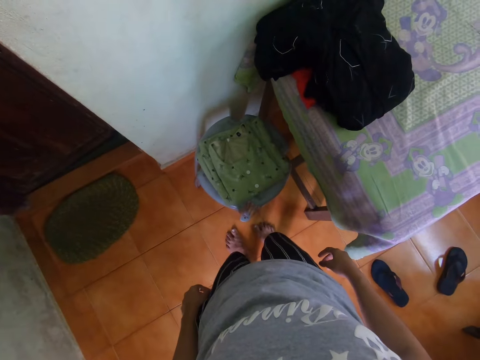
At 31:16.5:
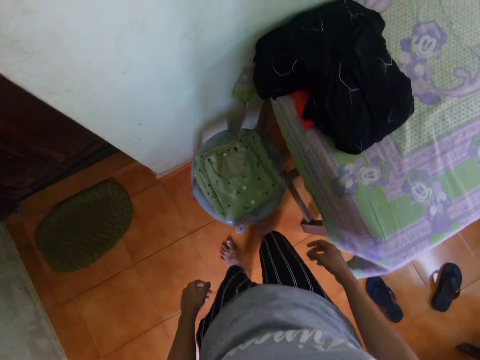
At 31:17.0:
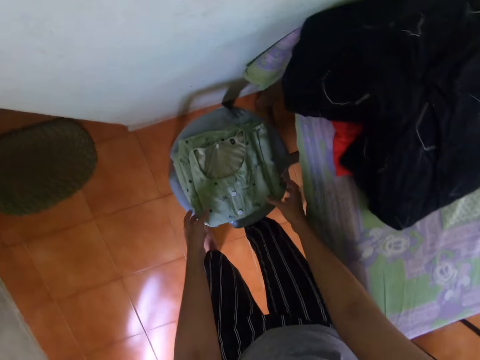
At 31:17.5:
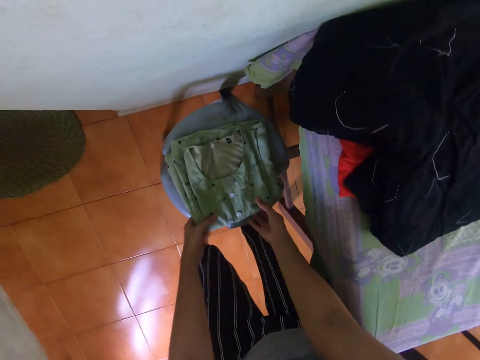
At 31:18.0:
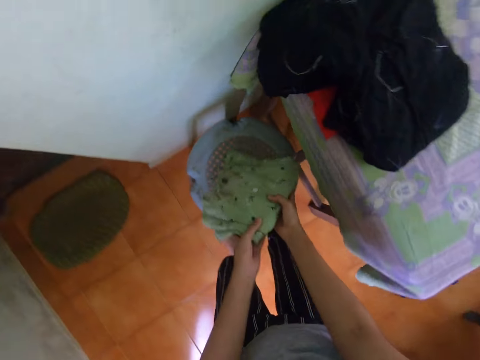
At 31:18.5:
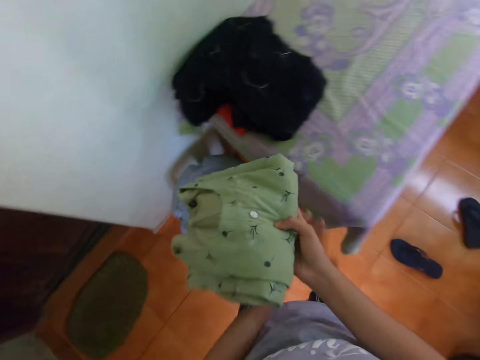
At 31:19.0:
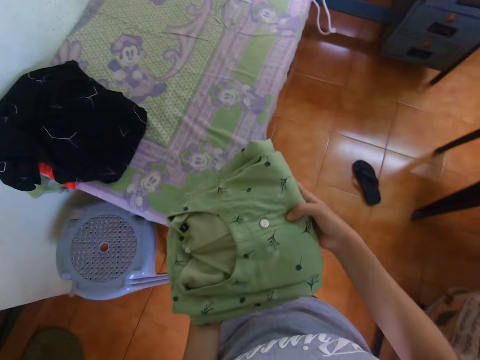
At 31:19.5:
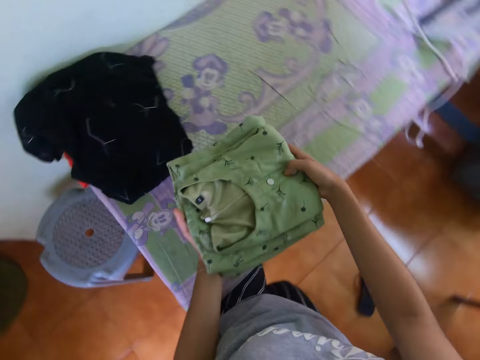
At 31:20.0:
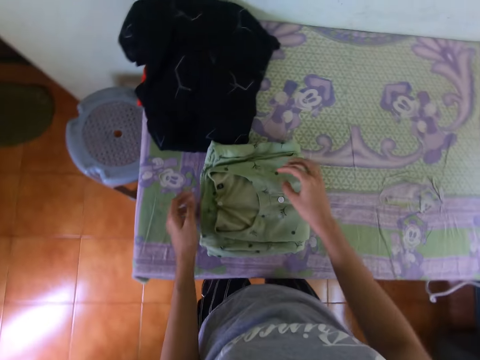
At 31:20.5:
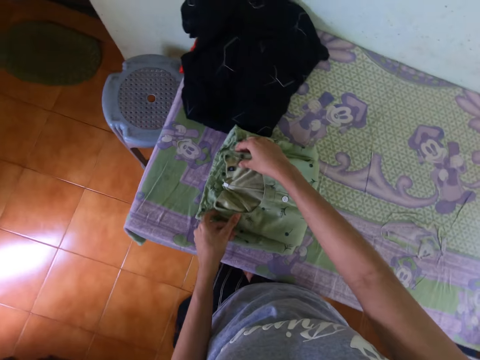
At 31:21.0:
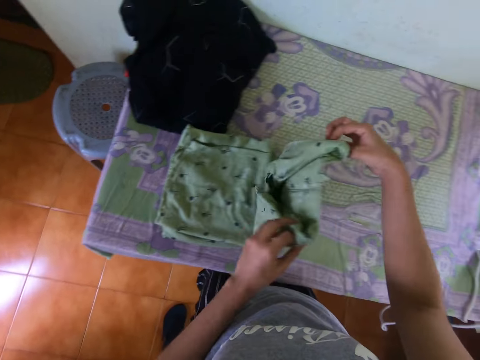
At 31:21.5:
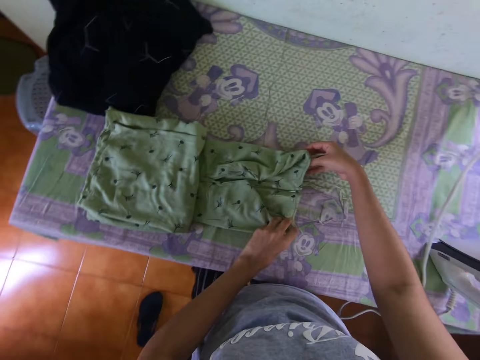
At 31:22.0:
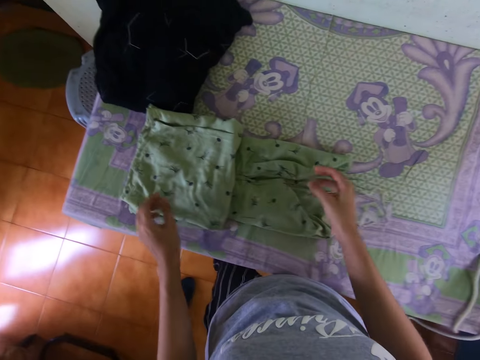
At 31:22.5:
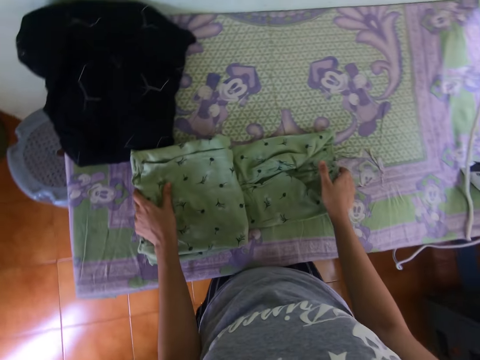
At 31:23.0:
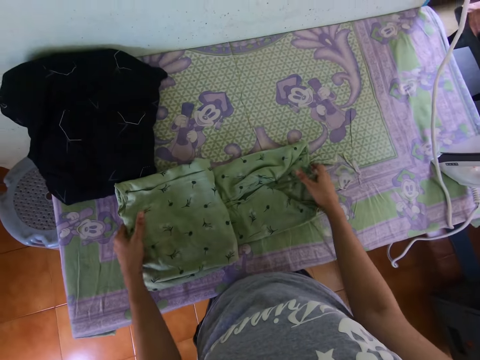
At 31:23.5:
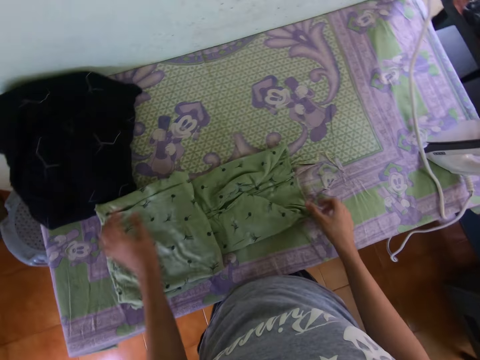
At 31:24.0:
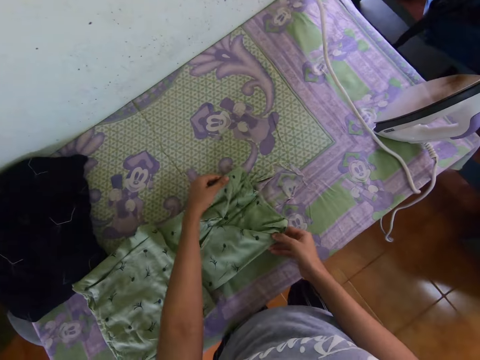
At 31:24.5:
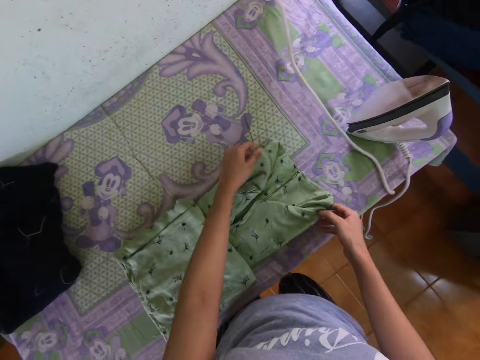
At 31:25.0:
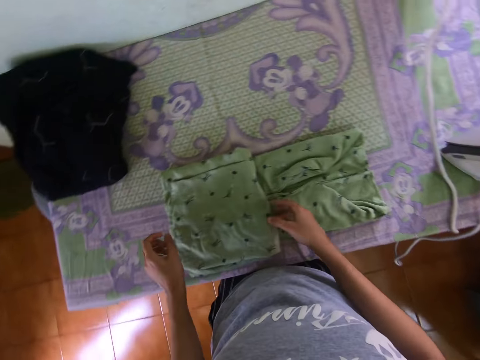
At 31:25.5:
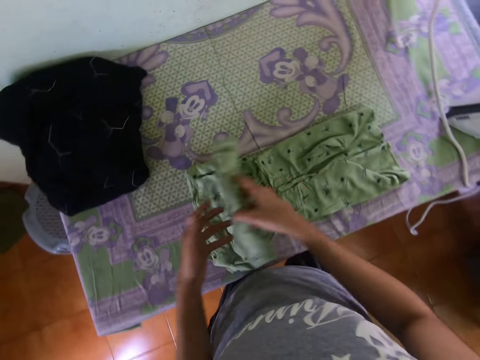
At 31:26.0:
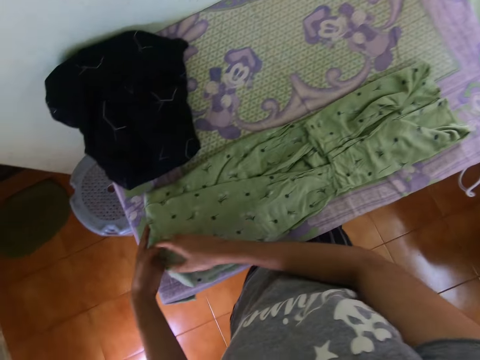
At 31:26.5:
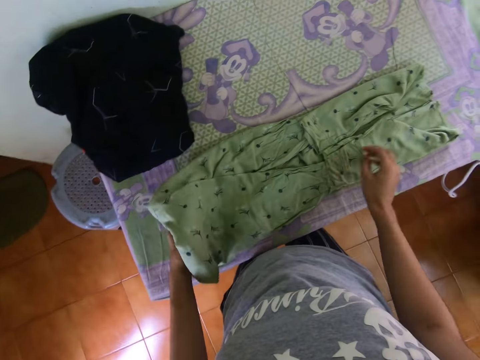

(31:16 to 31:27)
The camera wearer looks around. They stare at the dress on the stool. They pick up the dress from the stool. They place the dress on the table. They unfold the dress.

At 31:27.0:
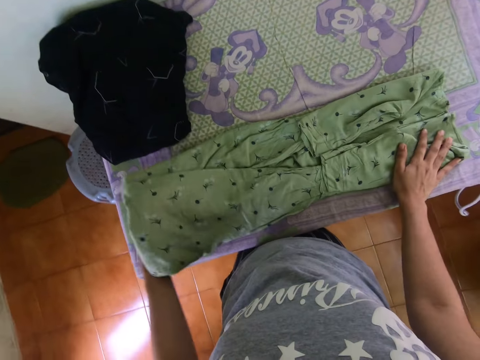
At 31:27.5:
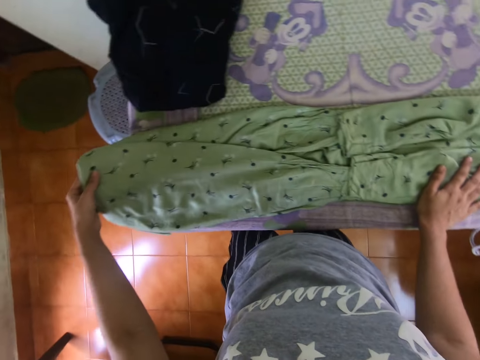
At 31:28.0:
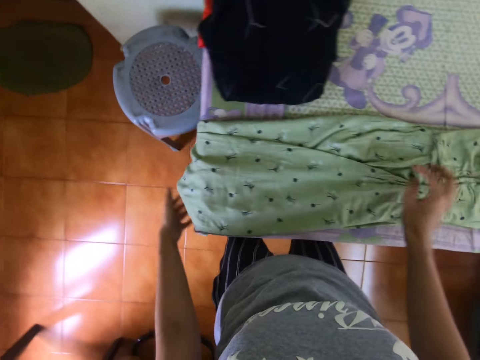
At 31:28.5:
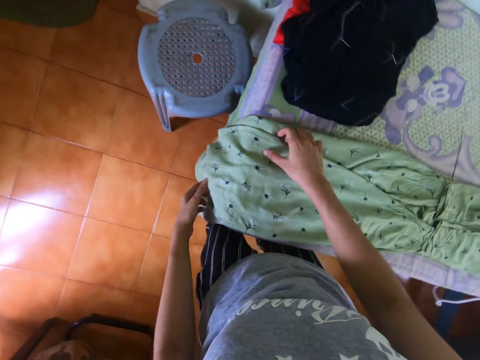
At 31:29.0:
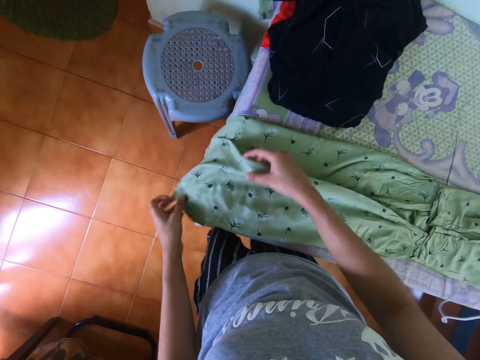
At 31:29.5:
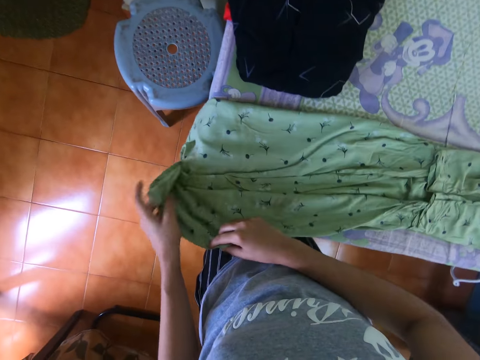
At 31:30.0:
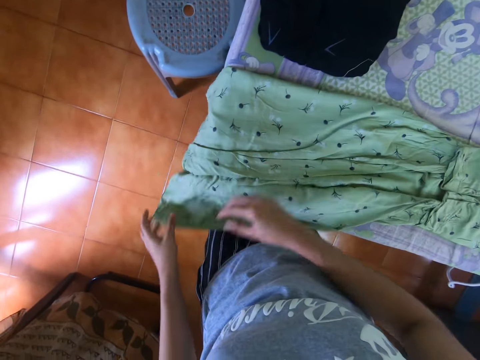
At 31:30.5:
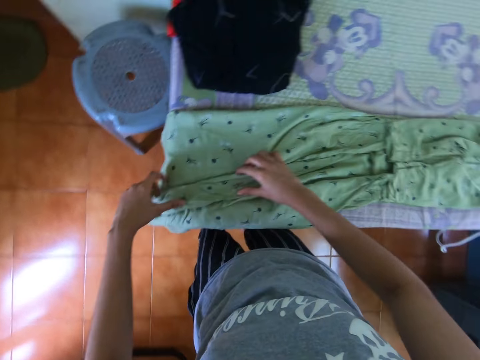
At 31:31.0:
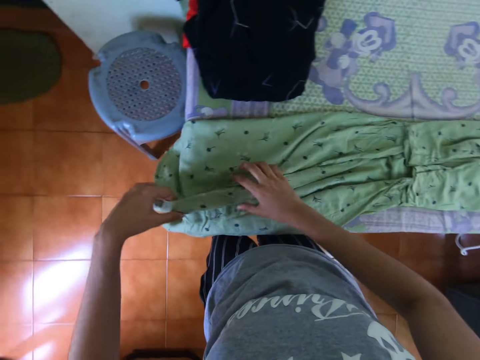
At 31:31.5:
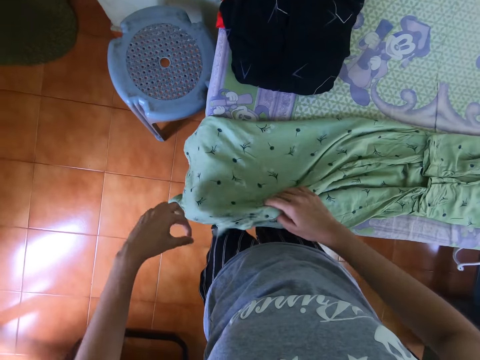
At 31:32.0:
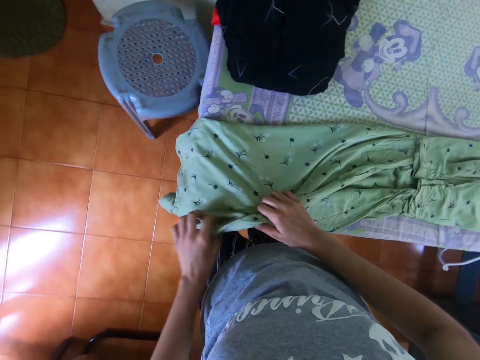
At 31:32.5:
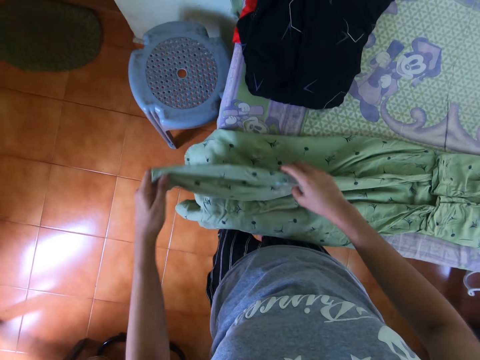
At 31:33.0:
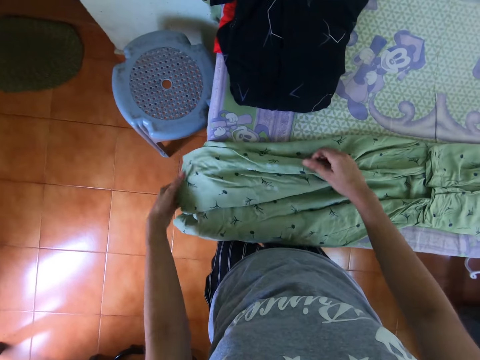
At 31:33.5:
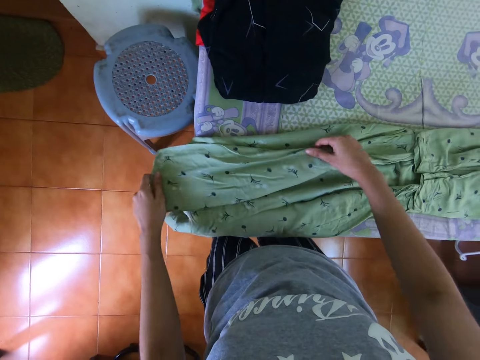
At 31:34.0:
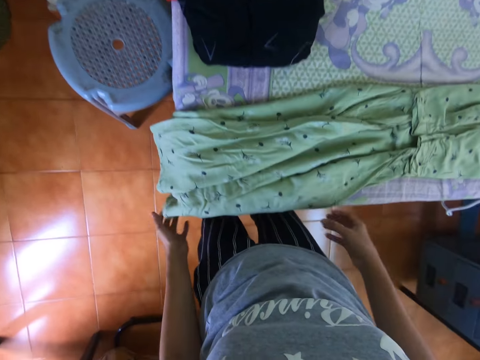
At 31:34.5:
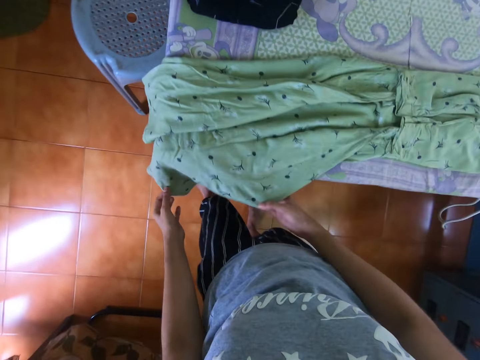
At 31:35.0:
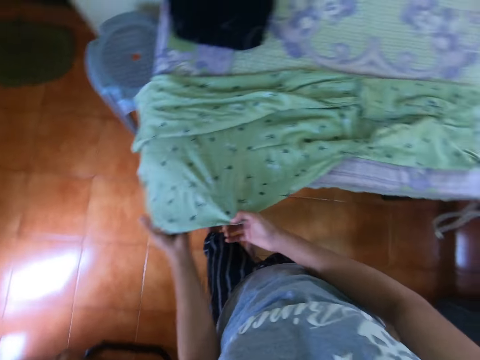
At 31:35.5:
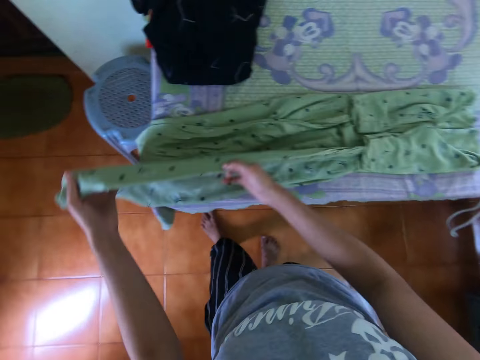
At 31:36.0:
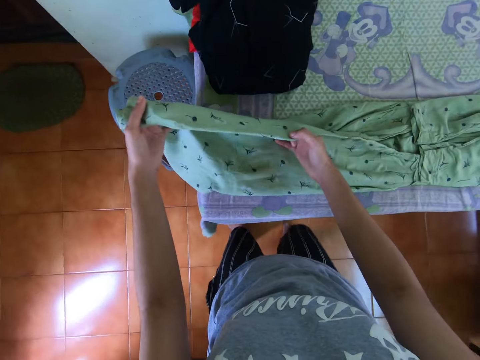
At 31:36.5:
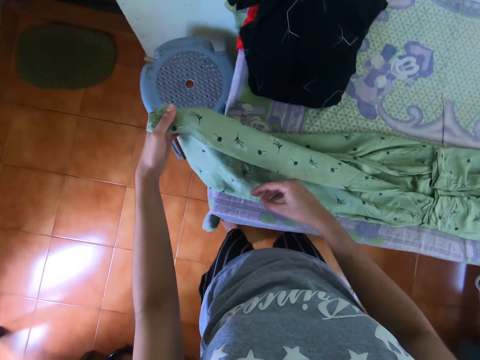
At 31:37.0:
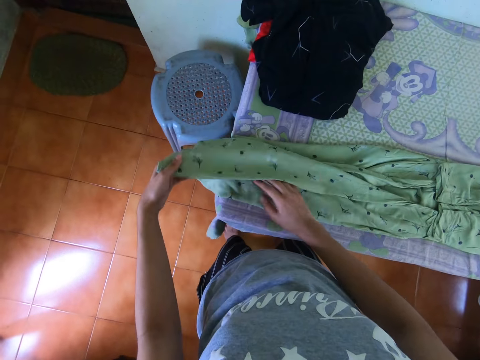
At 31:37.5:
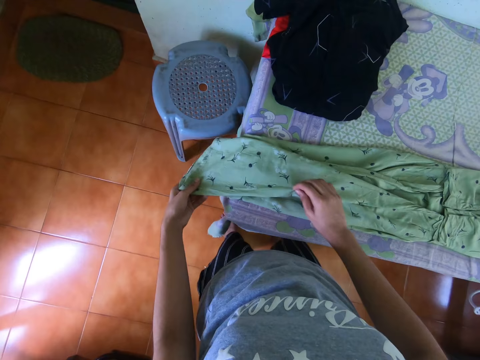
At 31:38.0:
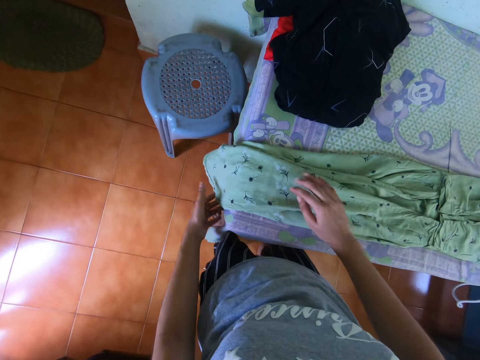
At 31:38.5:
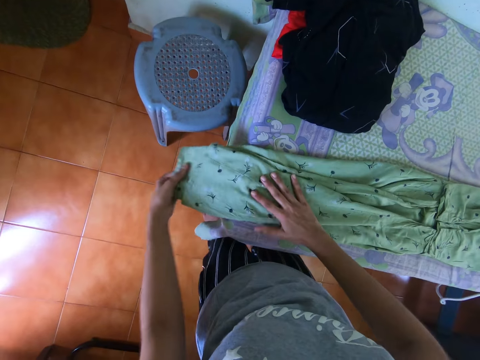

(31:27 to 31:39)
The camera wearer folds the dress.

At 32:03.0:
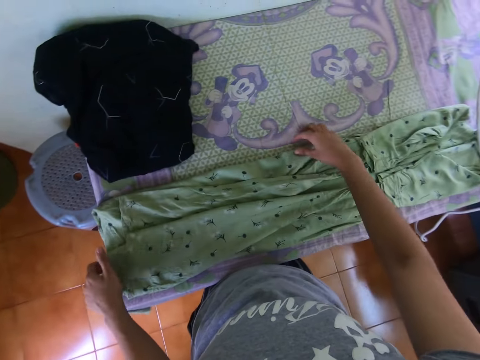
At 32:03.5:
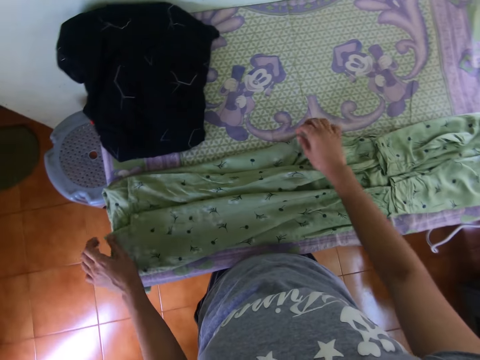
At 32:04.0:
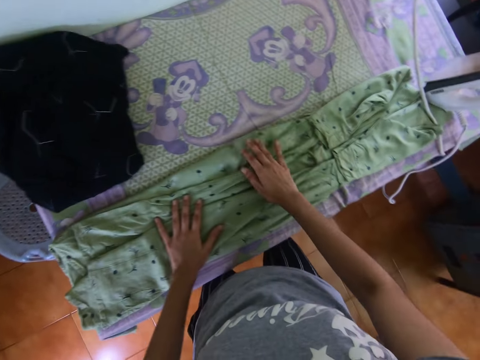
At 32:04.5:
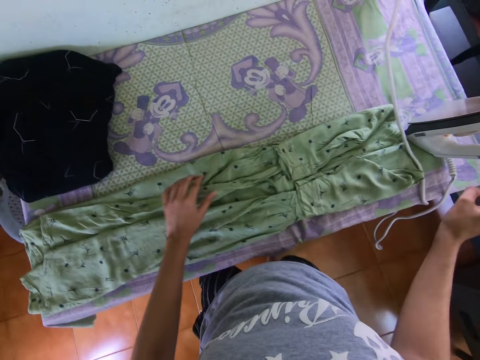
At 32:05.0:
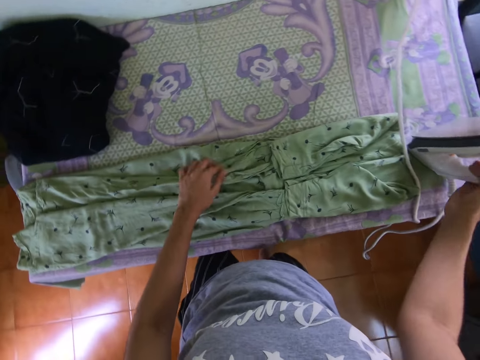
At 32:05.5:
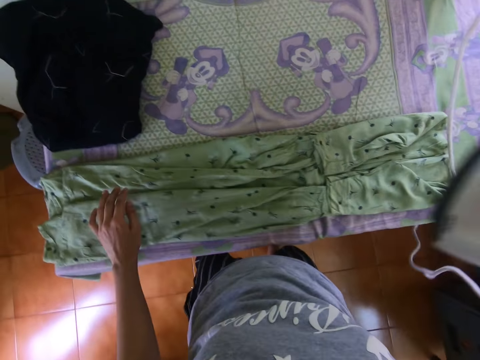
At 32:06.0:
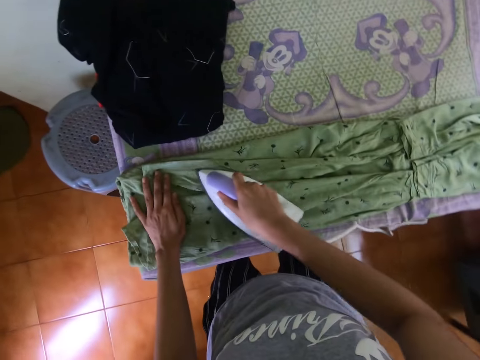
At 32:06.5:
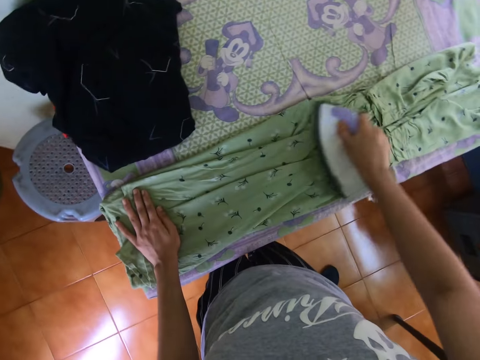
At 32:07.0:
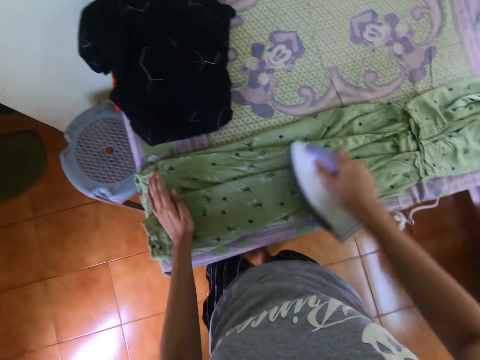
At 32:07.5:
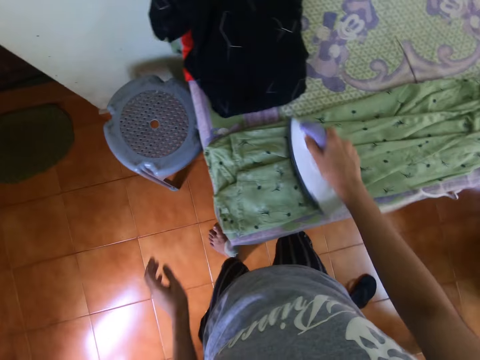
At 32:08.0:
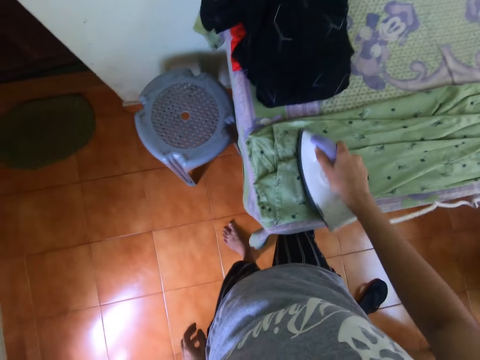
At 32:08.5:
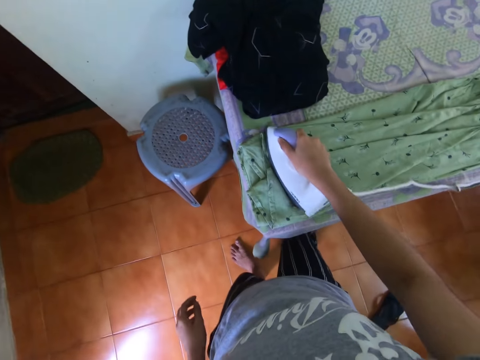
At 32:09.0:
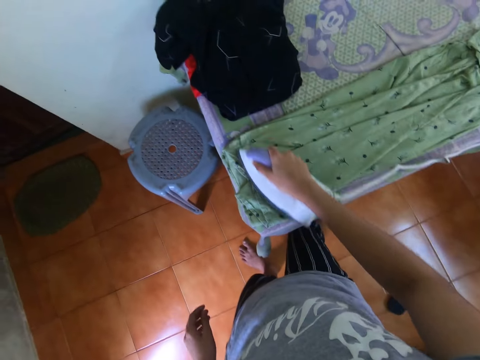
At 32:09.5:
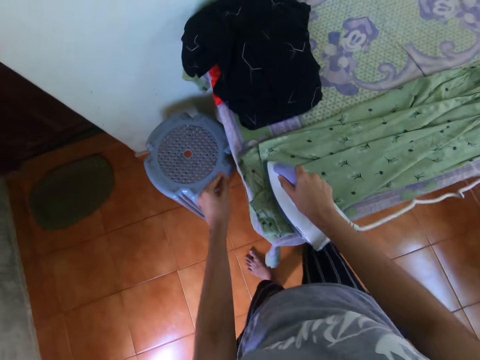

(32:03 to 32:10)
The camera wearer picks up the iron box from the table. They iron the dress on the table with the iron box.
